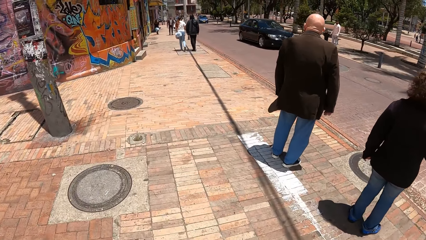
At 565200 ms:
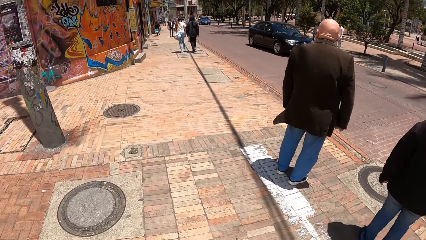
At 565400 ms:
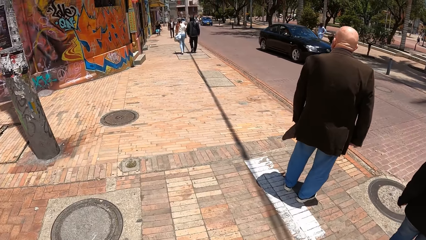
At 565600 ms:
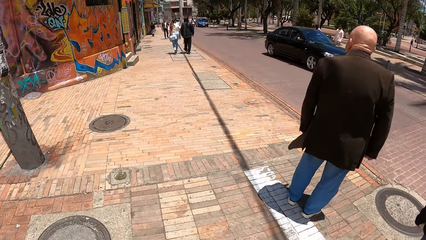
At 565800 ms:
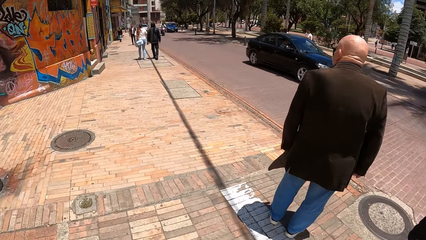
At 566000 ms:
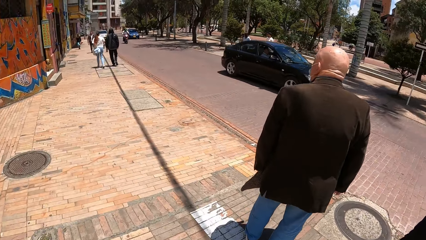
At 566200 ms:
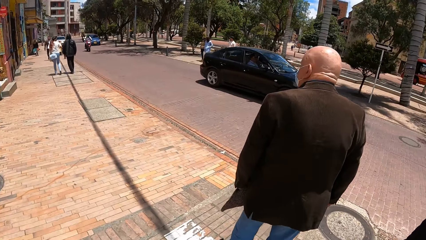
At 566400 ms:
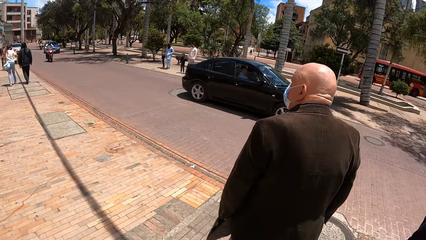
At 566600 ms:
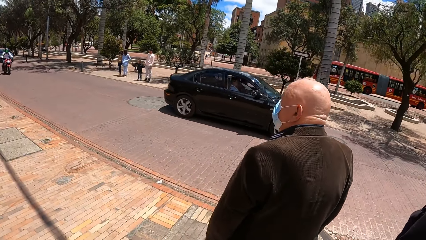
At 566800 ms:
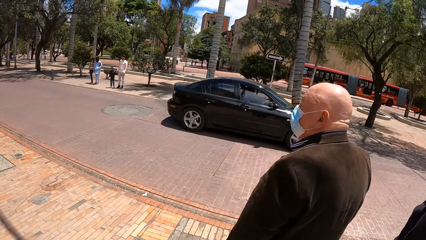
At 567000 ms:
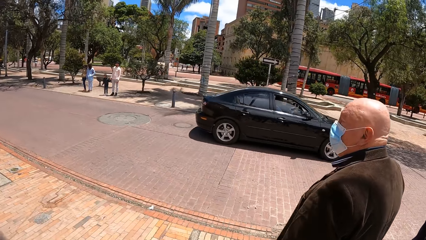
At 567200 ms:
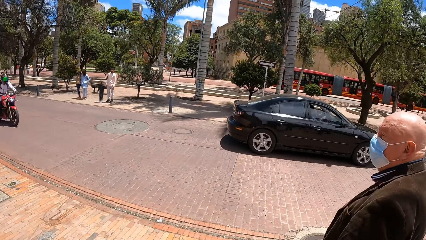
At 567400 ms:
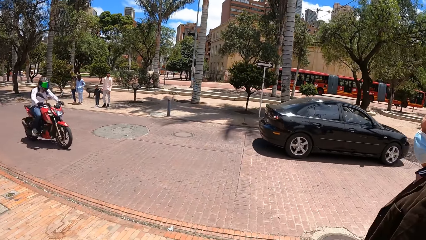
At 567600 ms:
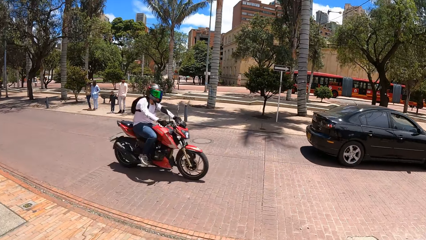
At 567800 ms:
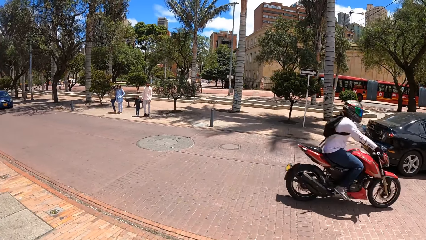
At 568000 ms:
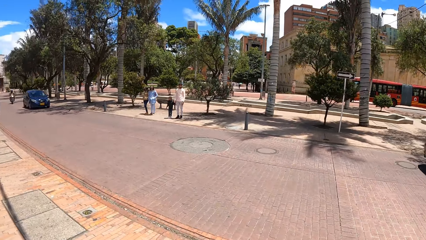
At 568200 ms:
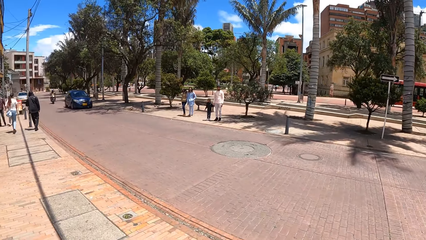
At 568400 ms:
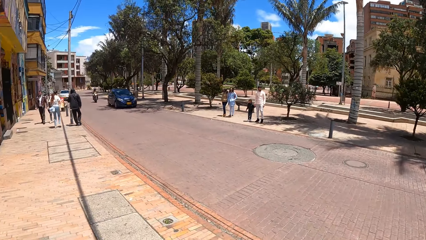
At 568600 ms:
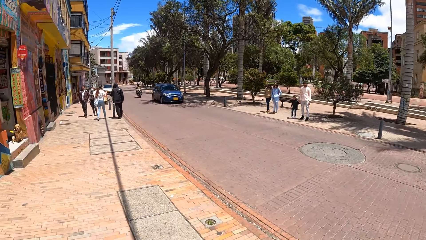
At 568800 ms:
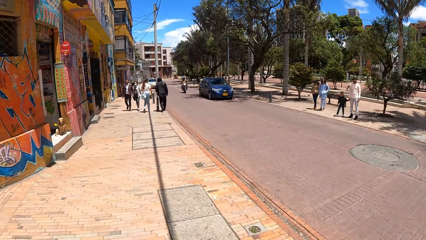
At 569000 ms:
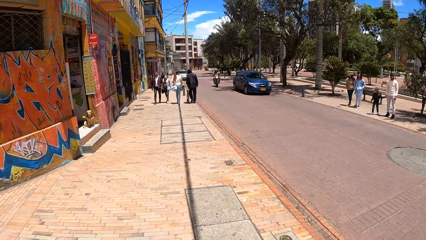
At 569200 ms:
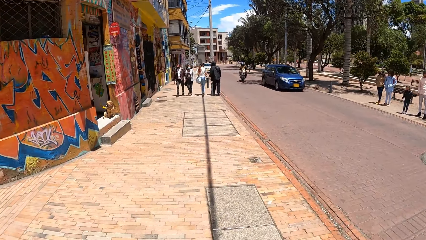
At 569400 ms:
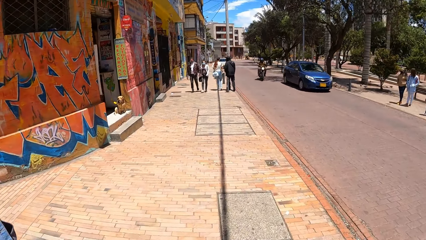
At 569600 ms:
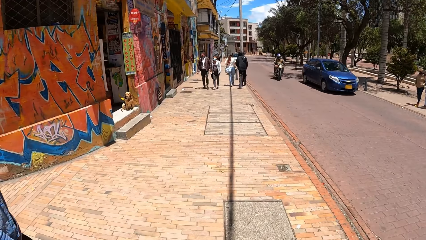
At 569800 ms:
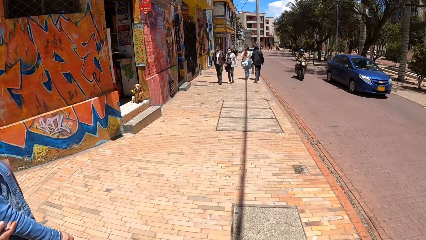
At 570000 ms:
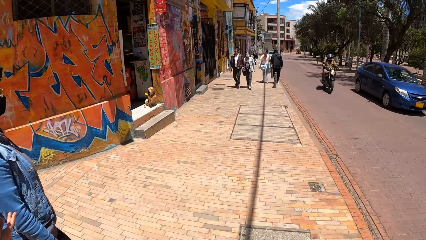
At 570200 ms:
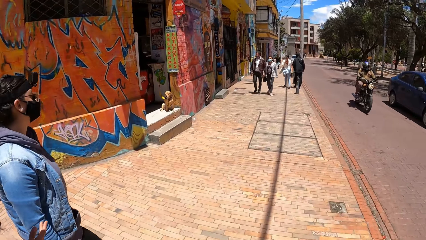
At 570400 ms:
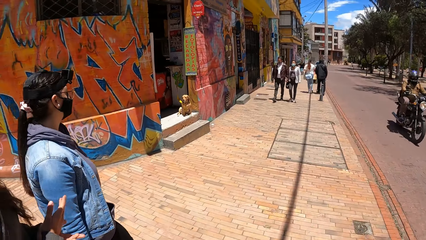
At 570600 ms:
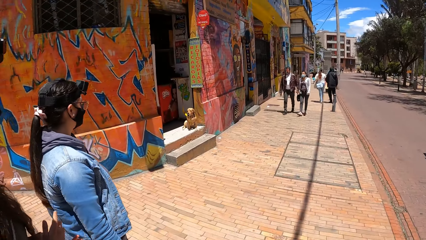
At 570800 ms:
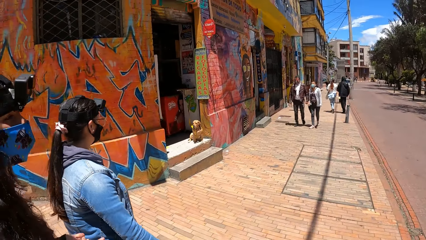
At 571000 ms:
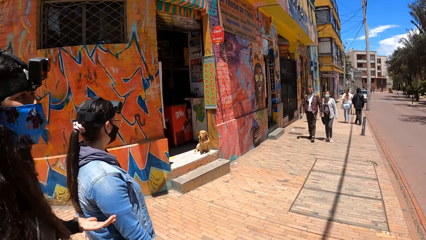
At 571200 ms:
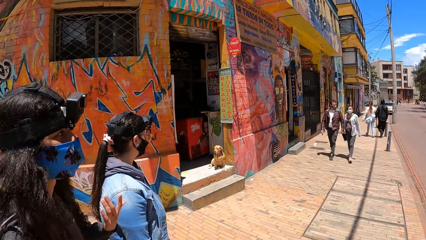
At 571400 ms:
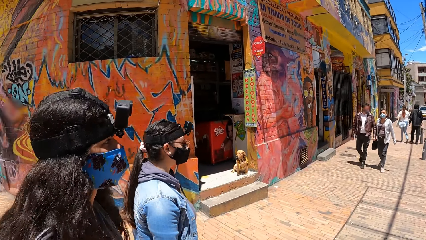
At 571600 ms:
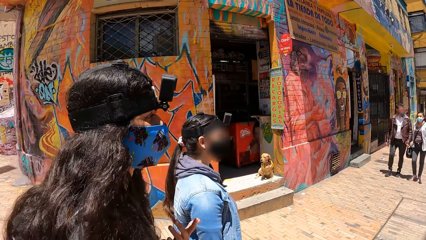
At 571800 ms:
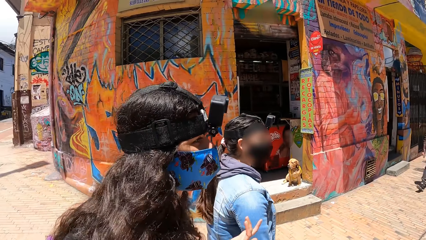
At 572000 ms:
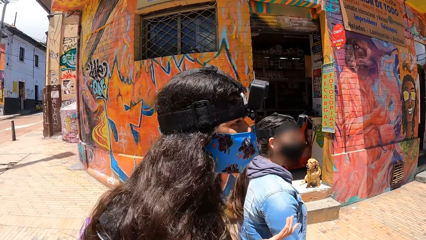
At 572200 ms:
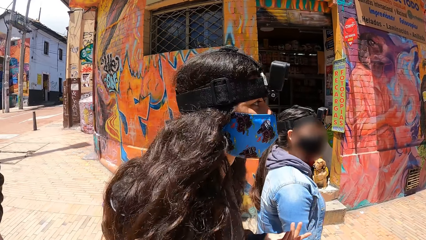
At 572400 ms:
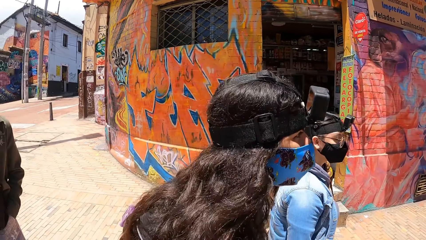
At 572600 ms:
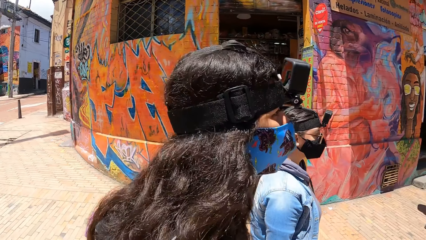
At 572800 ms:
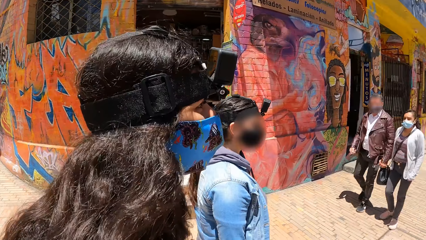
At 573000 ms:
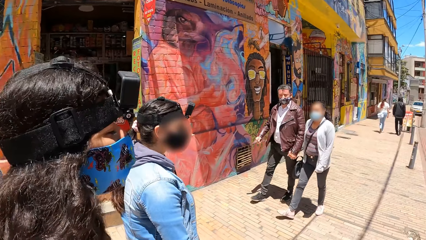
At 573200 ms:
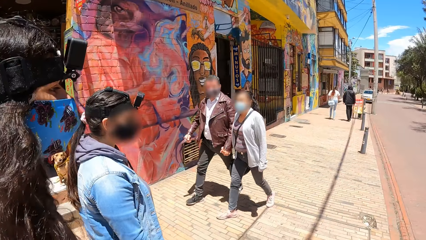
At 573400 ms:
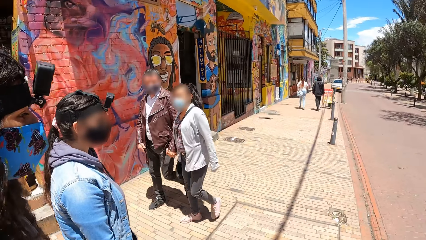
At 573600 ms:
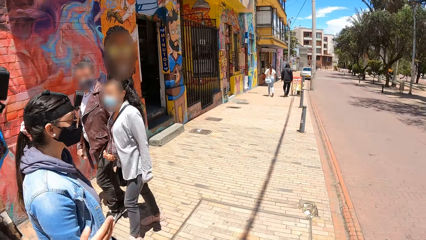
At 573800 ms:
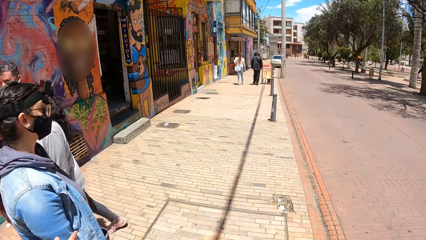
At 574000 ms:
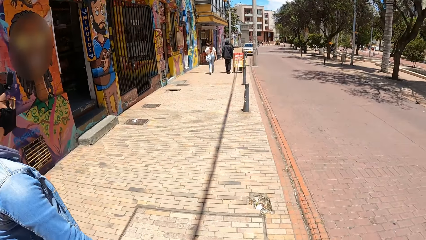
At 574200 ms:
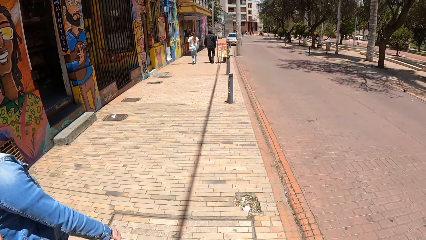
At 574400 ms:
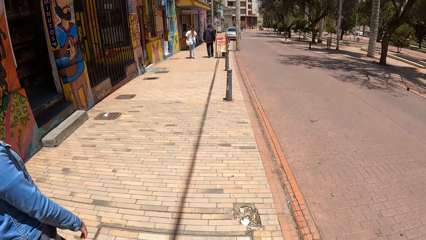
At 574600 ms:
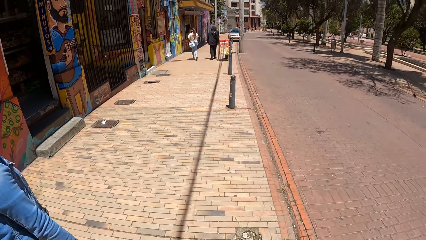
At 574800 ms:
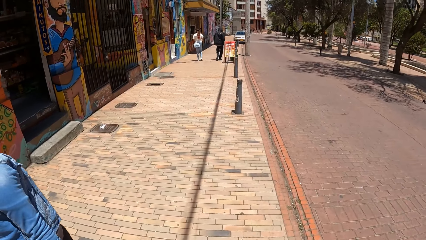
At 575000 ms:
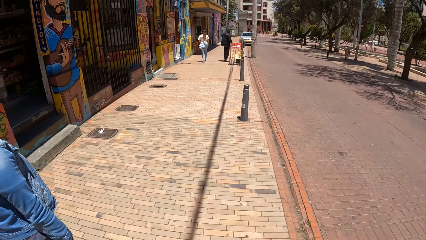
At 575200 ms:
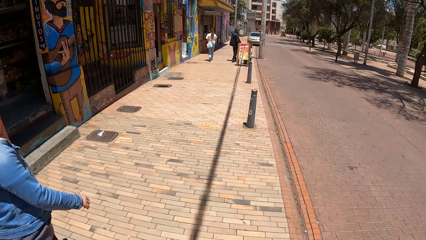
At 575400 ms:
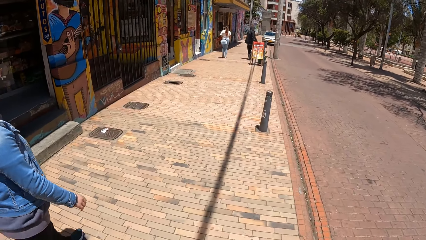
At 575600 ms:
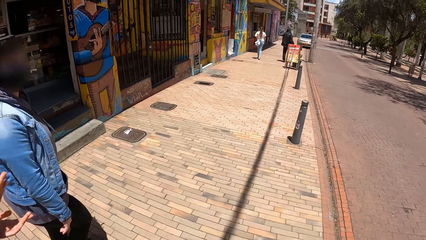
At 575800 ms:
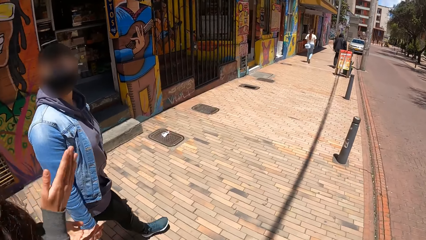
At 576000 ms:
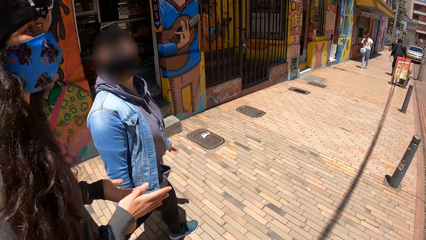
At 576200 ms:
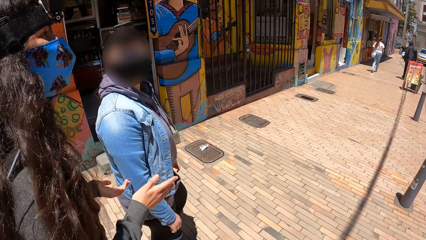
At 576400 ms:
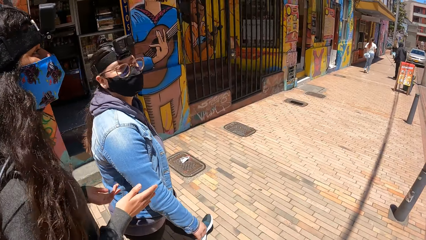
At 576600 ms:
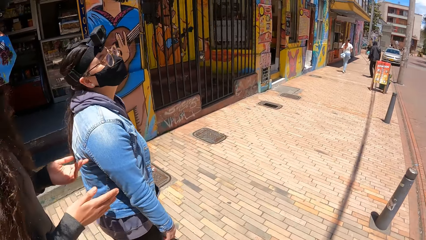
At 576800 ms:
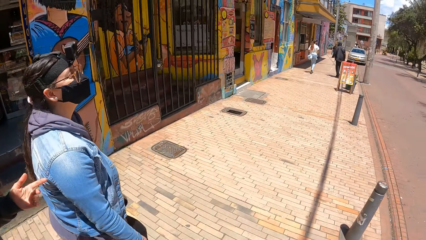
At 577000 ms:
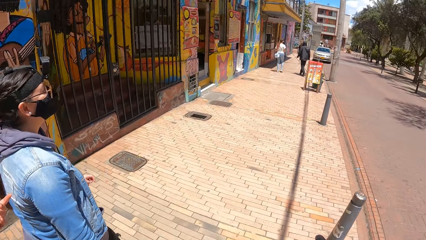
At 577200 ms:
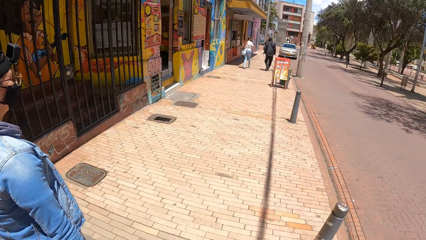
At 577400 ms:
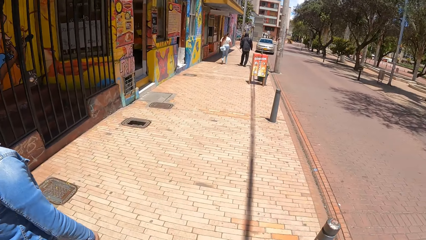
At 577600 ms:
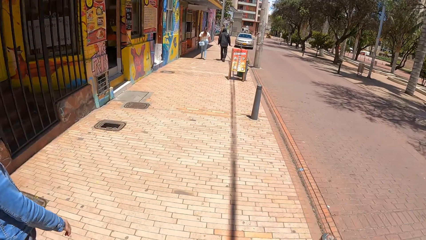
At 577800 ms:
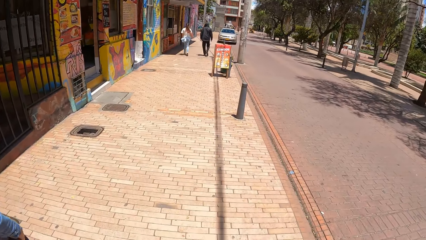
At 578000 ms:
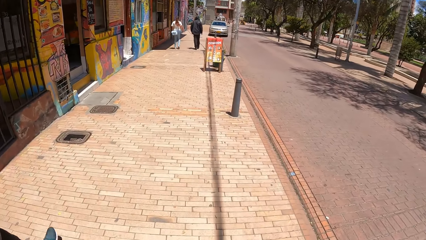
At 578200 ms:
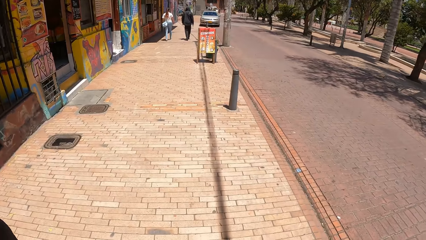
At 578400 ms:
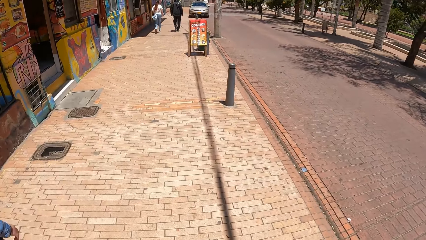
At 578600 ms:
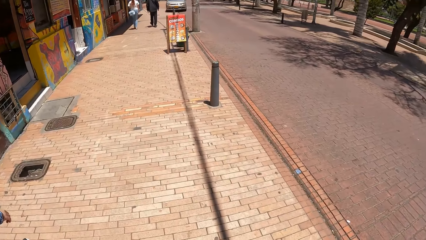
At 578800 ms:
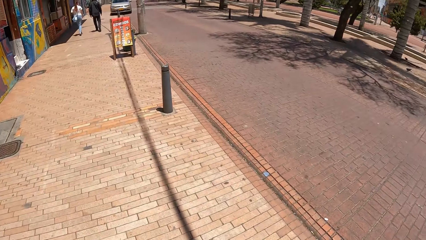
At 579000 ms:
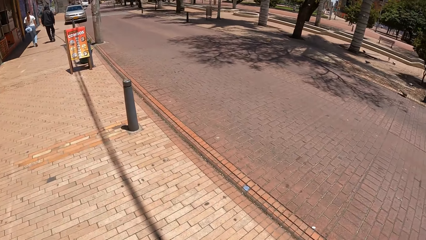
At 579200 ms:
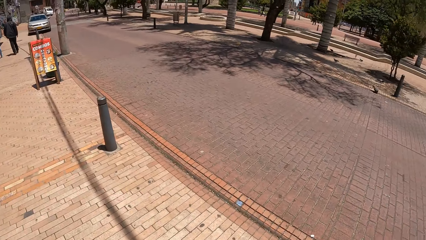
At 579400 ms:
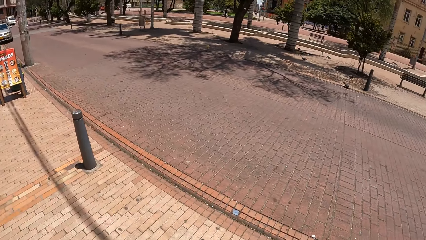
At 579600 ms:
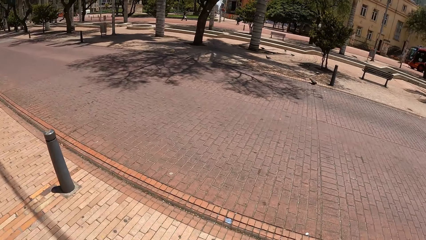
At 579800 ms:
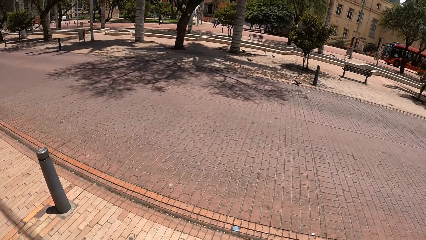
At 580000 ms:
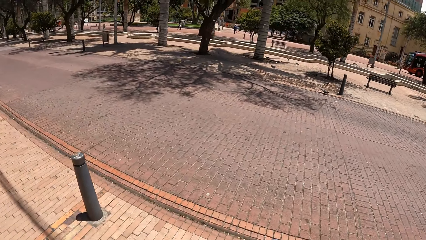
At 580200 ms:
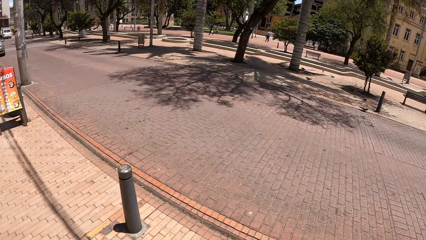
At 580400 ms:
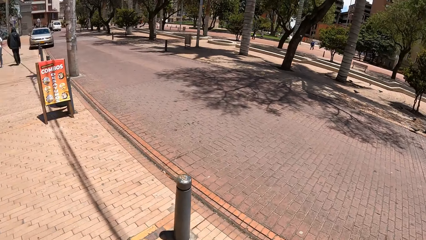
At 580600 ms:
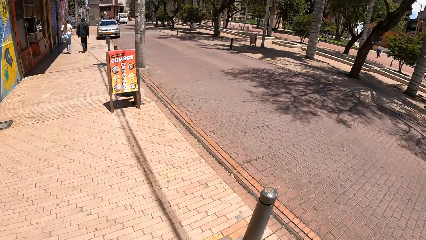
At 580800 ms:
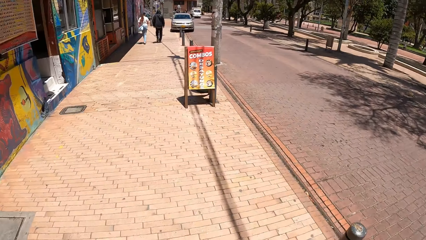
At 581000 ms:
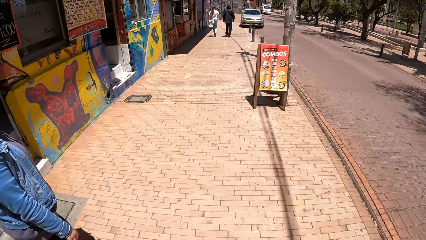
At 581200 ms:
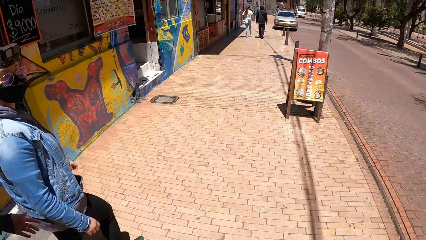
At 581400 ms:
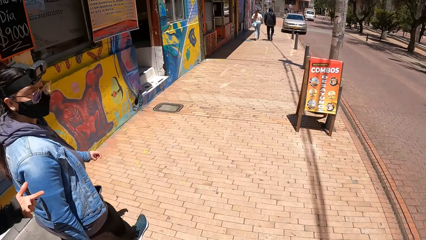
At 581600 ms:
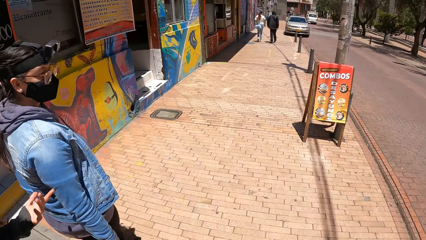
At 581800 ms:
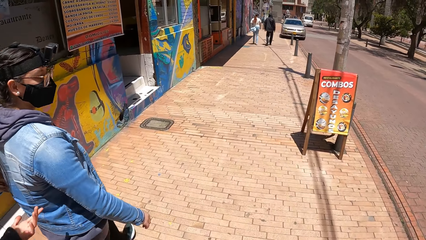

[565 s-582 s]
A black car drives past the camera wearer. They walk down a pavement with a woman, another woman and a man. A red motorcycle drives past the camera wearer. They look around. A blue car drives past the camera wearer. A black motorcycle drives past the camera wearer. A person moves the hands. The camera wearer looks around.
